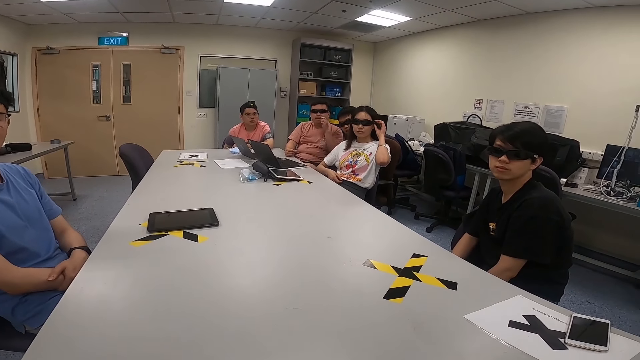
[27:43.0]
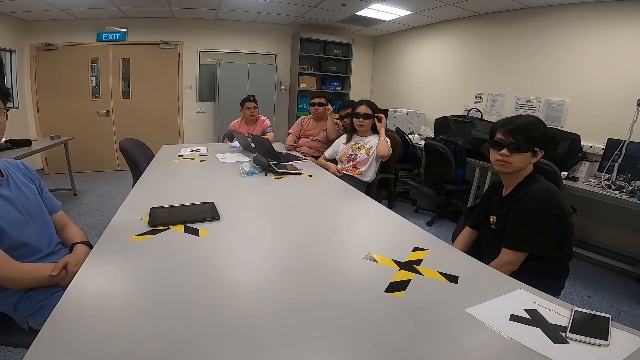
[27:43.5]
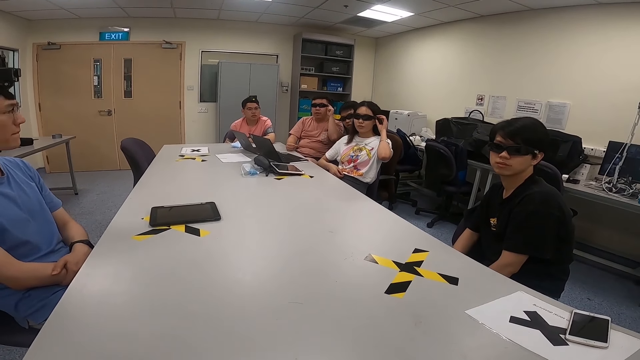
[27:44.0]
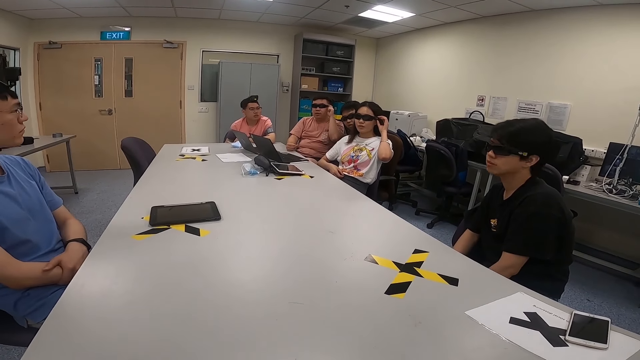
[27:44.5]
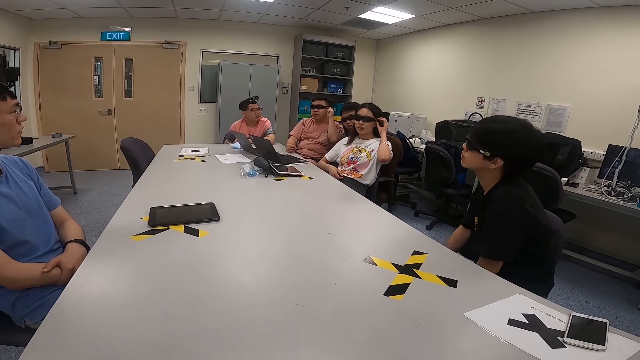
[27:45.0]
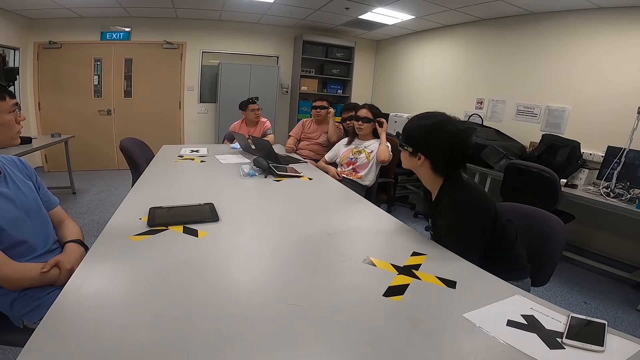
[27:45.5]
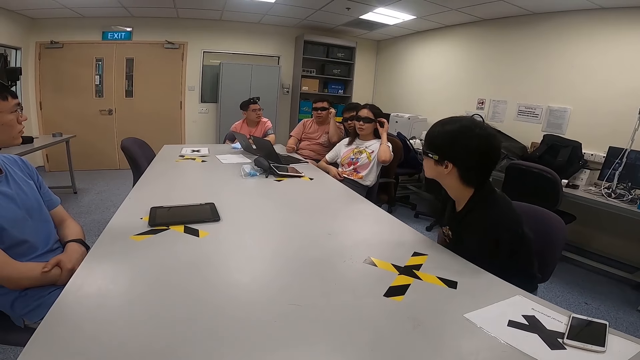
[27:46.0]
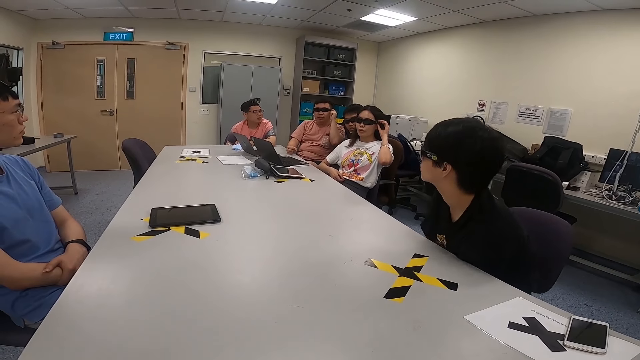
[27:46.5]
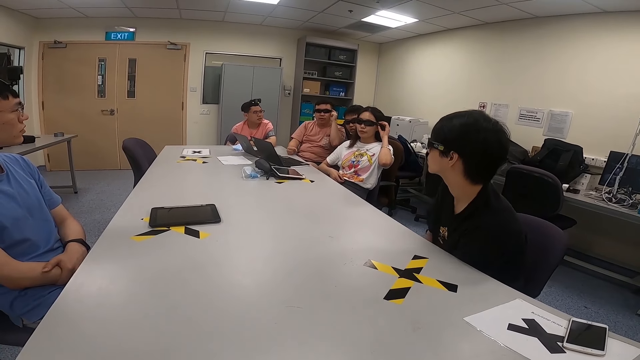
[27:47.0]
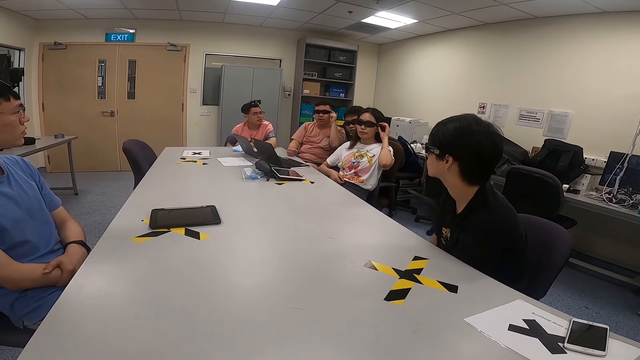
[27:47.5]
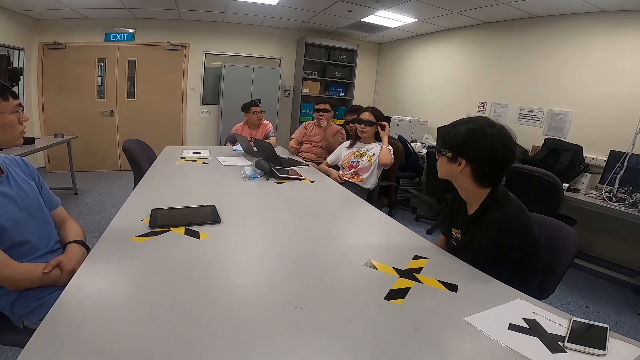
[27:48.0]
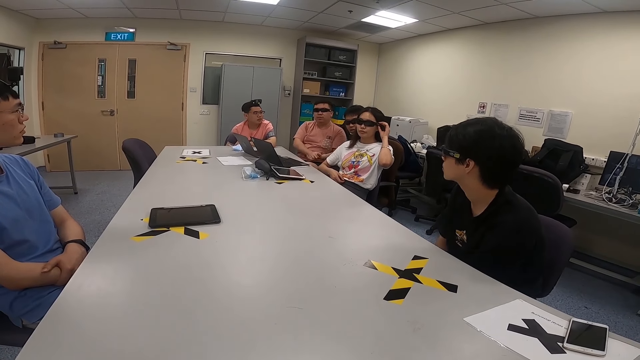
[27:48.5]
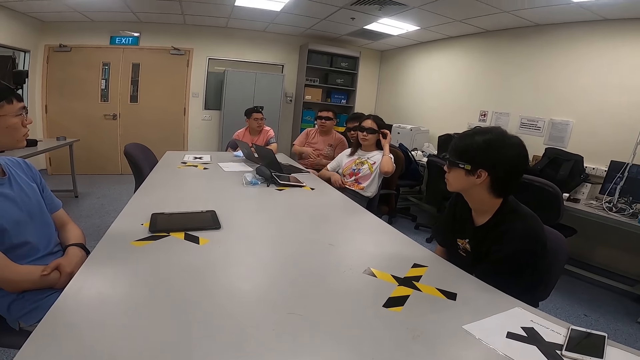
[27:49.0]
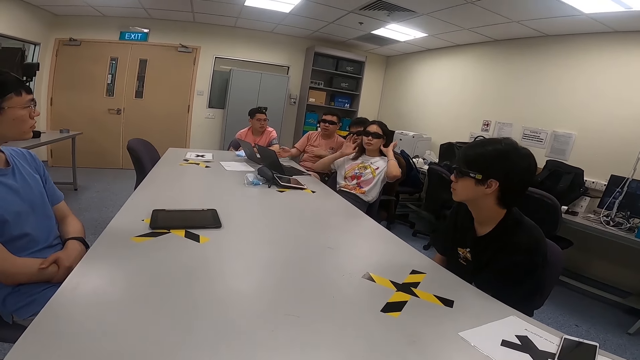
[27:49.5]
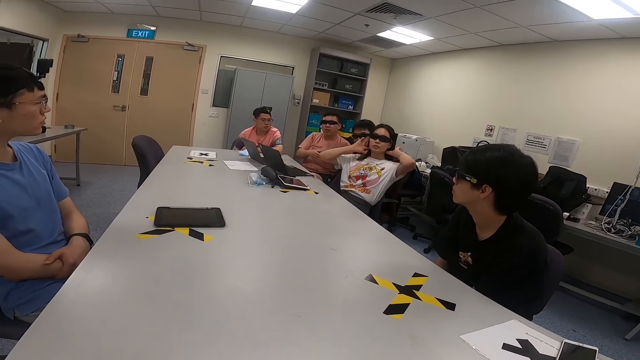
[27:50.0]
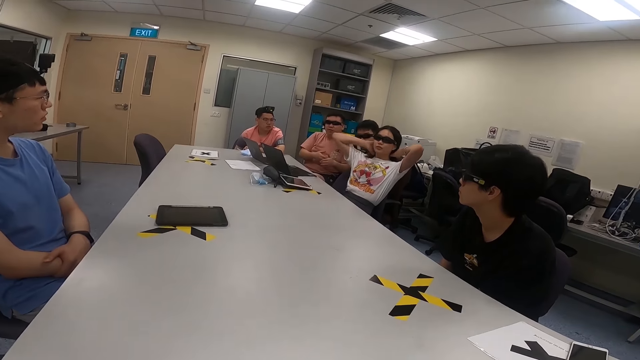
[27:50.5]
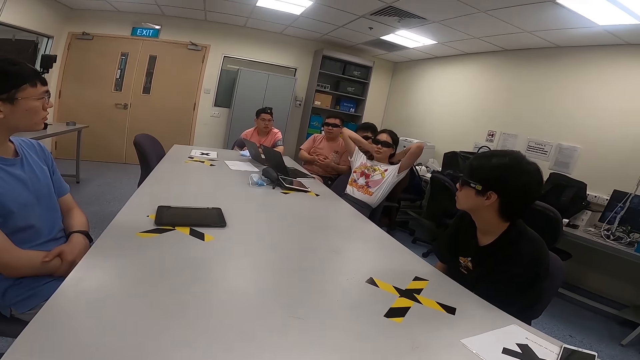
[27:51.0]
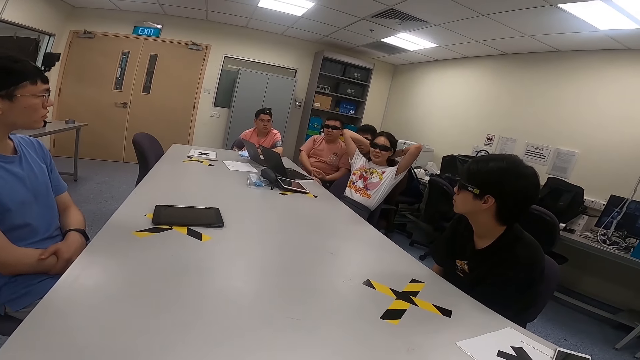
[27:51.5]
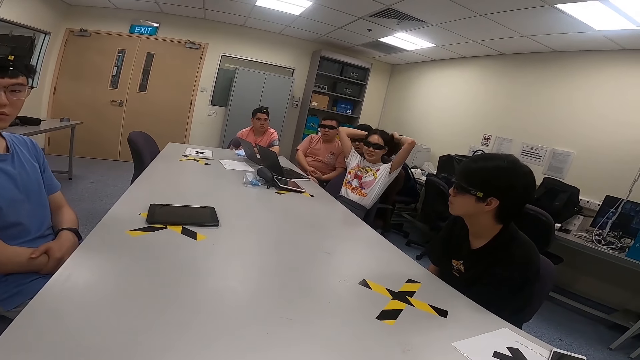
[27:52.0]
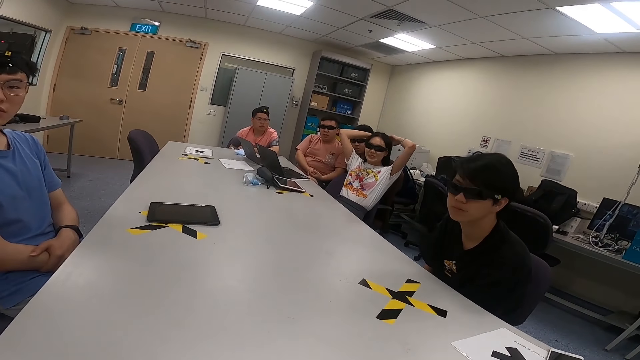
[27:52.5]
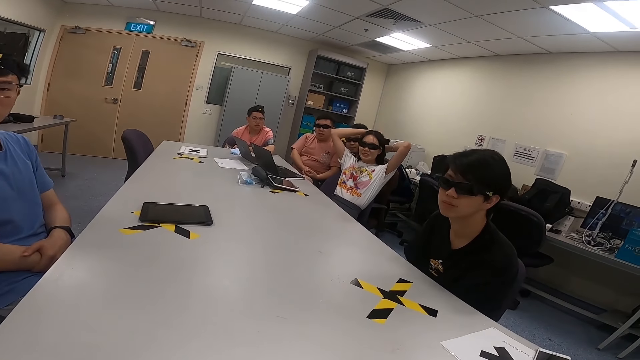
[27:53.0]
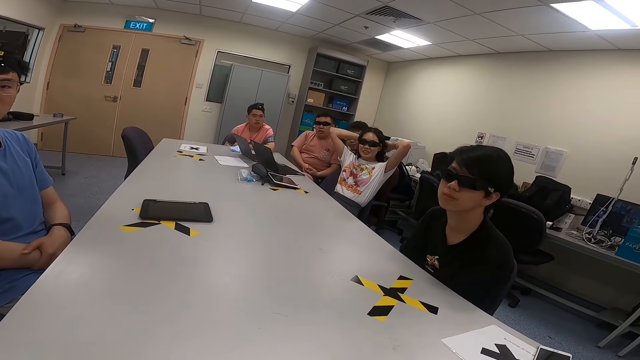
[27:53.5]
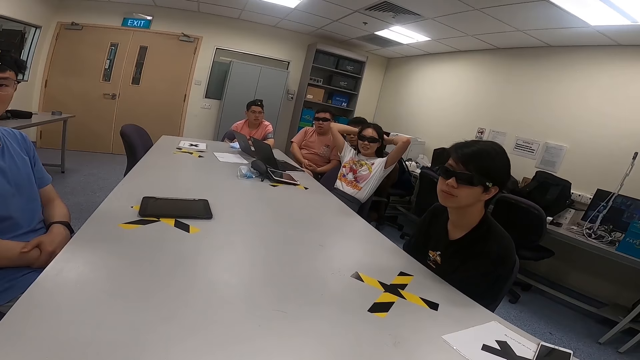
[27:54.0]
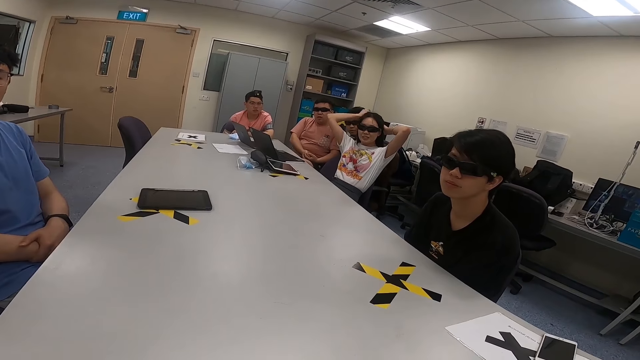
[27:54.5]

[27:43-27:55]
A man holds his glasses and touches his sunglasses. The man lowers his hand. A woman touches her hair.

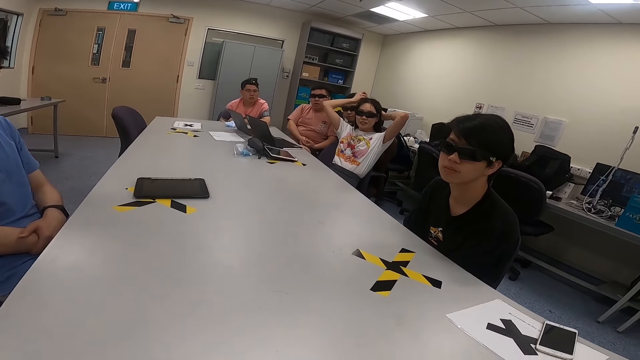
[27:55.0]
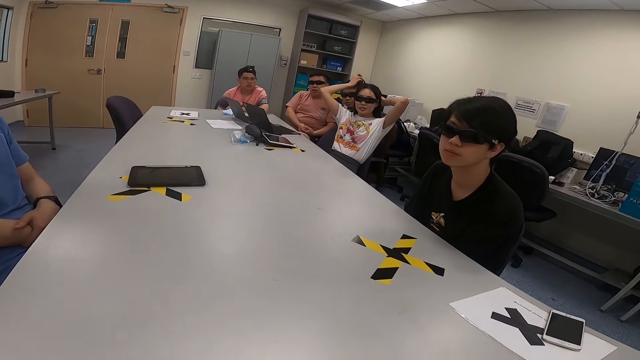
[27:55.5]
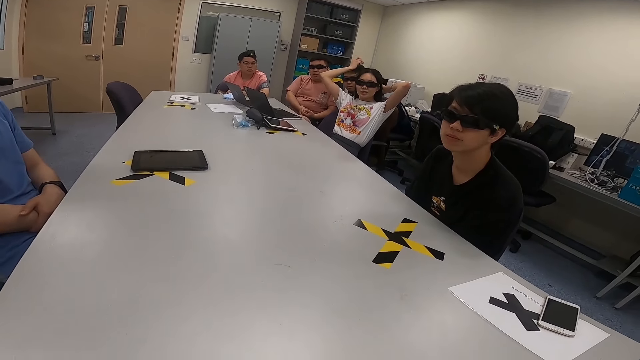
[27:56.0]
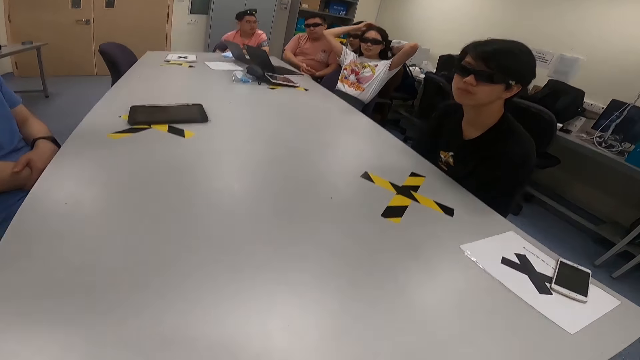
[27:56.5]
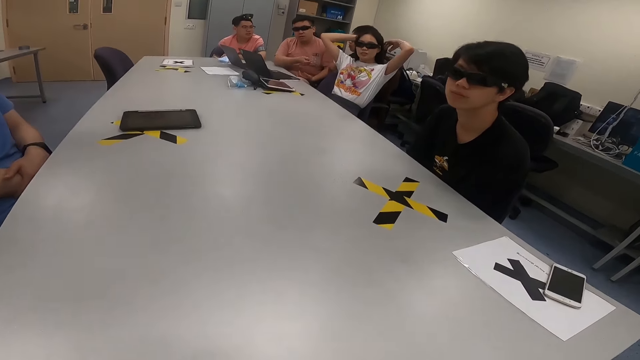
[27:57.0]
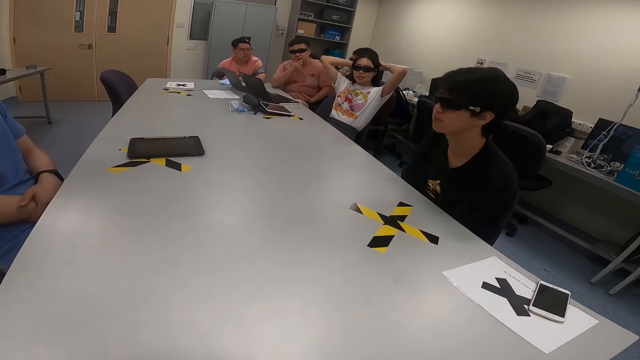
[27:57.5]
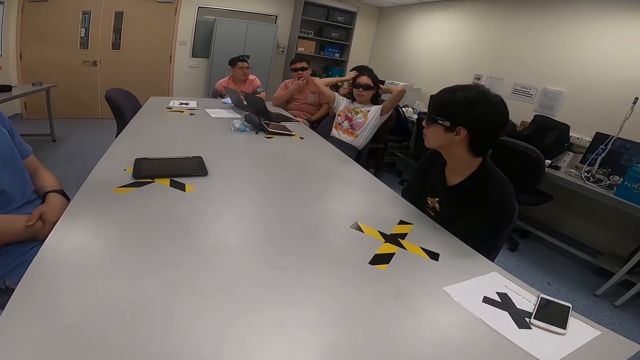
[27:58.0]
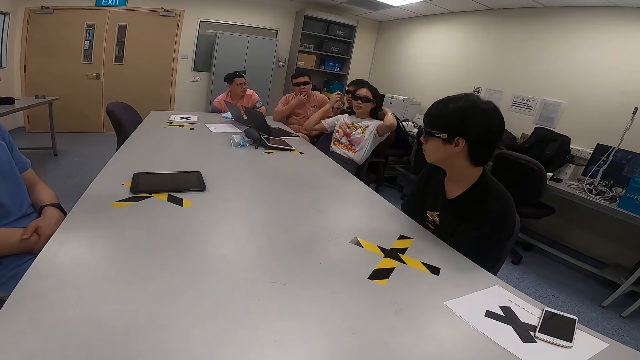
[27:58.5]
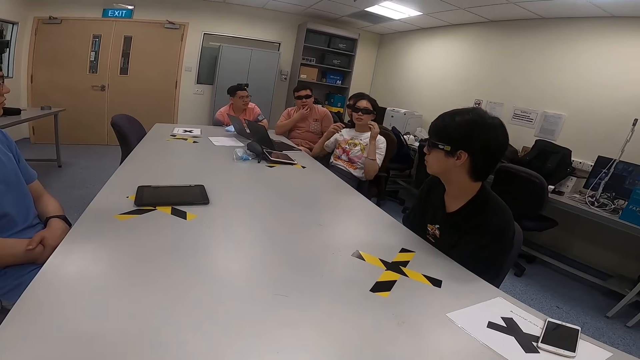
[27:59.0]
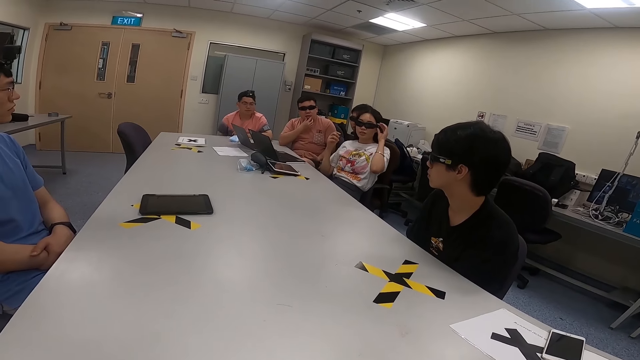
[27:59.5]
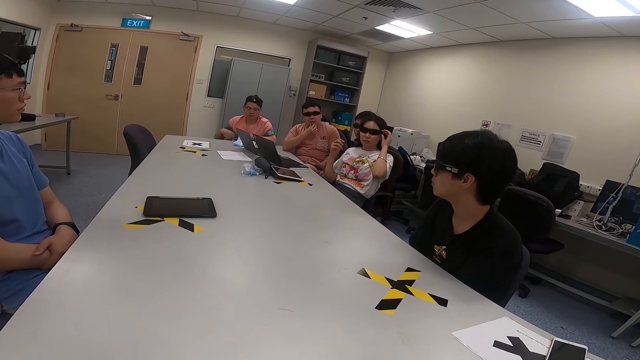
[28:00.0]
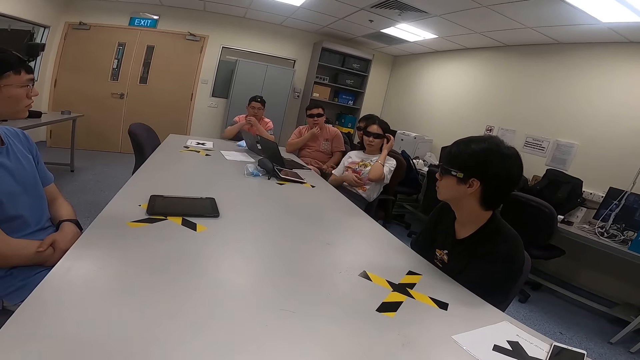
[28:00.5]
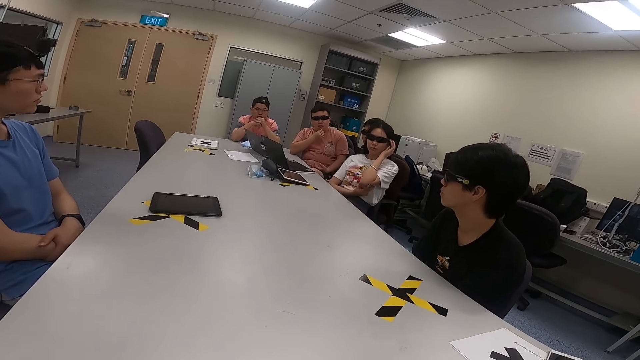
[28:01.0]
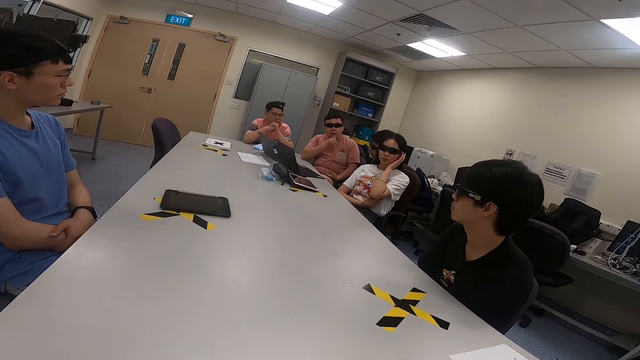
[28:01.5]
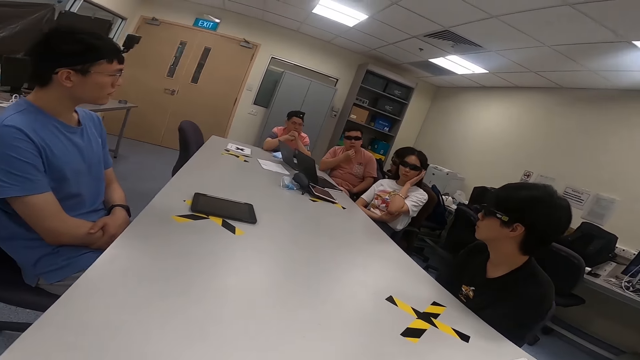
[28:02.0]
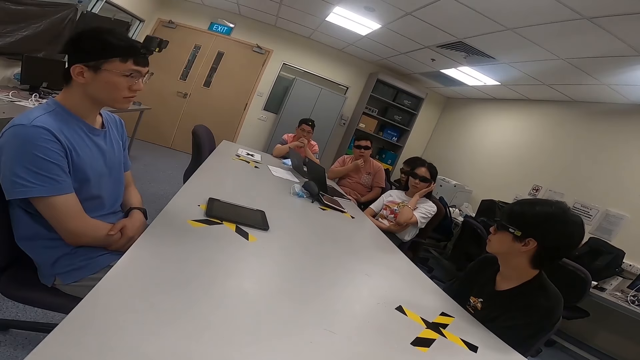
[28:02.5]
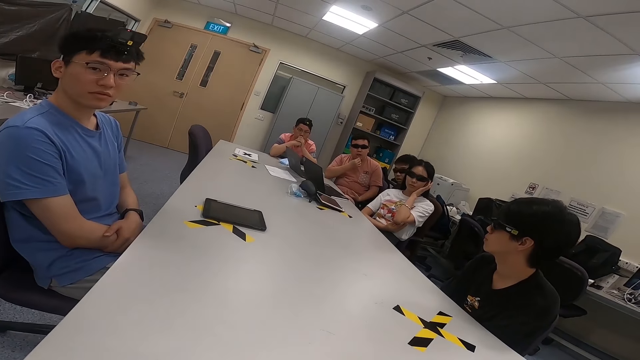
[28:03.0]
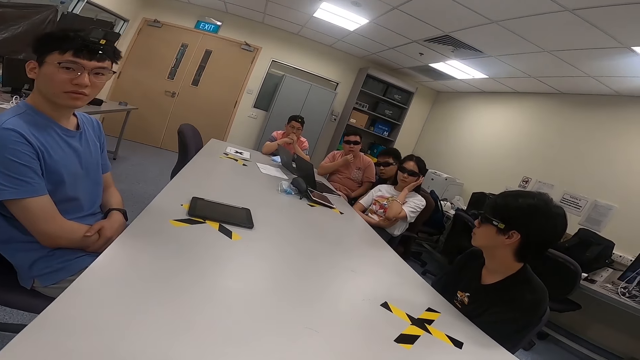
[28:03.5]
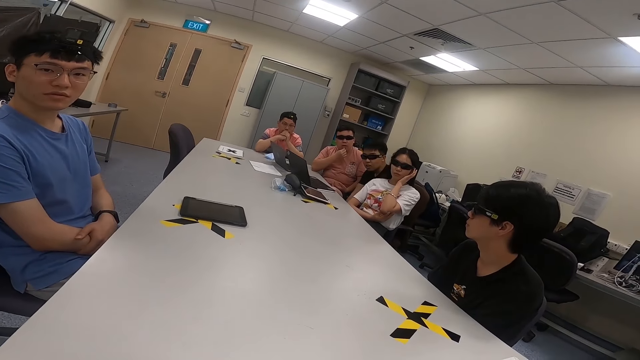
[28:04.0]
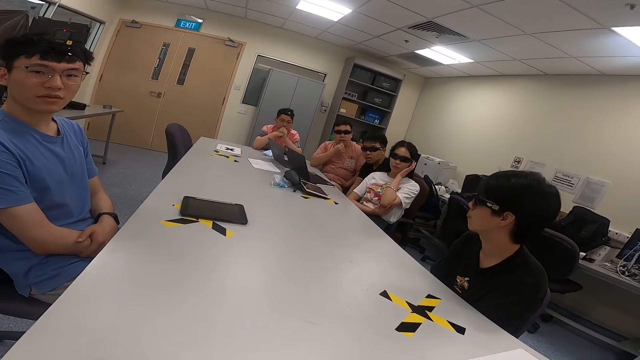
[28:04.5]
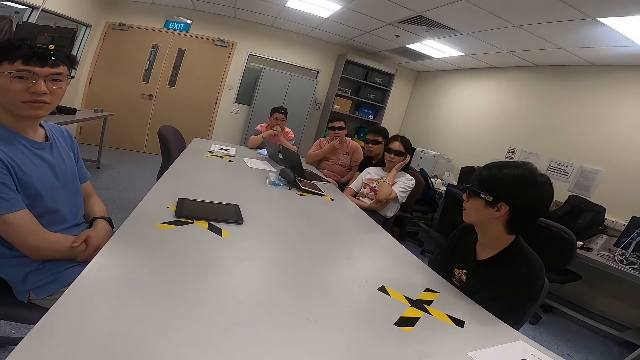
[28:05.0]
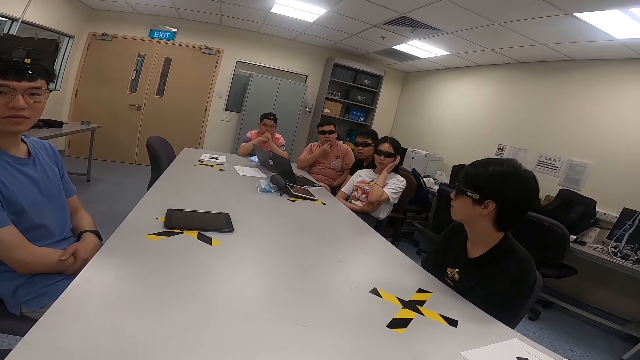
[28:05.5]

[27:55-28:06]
A woman pulls her hair. The camera wearer moves around the chair. A man touches his mouth. The woman touches her sunglasses. The woman holds her glasses. Another man puts his right hand on the table. Another man puts his hands together.
